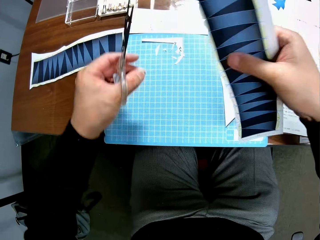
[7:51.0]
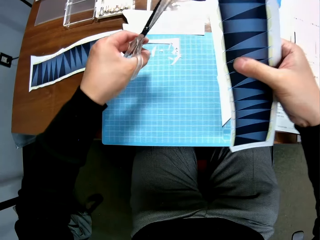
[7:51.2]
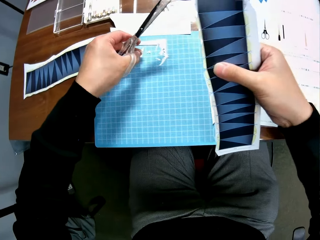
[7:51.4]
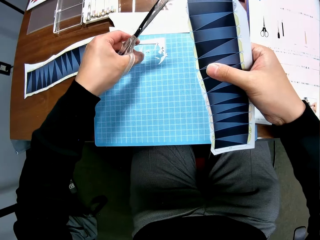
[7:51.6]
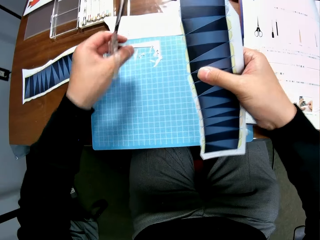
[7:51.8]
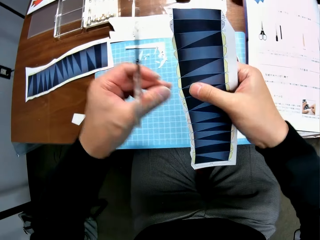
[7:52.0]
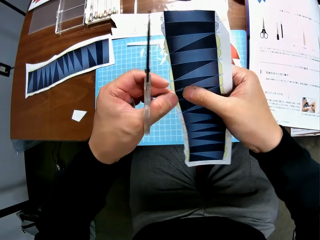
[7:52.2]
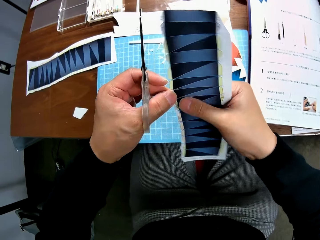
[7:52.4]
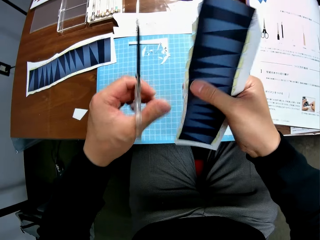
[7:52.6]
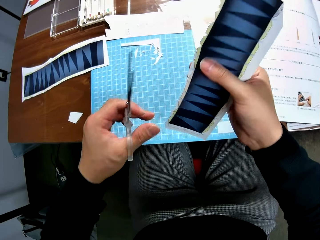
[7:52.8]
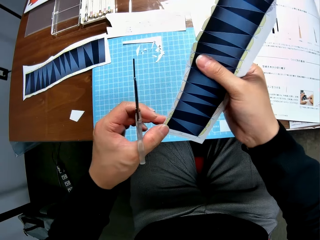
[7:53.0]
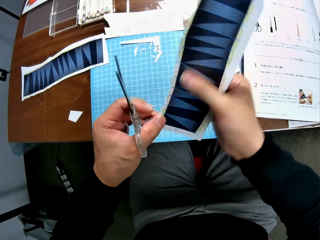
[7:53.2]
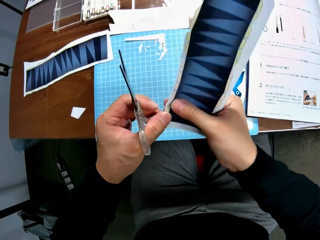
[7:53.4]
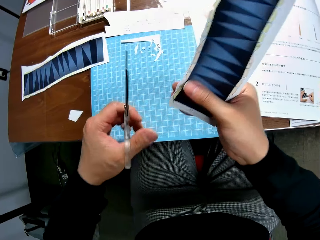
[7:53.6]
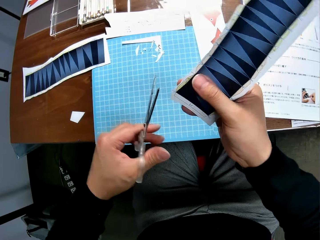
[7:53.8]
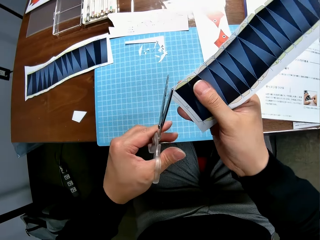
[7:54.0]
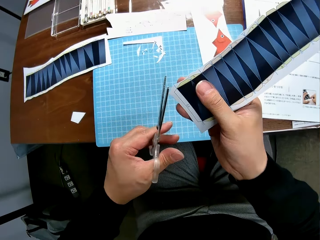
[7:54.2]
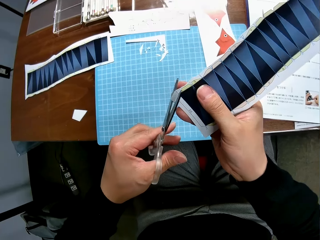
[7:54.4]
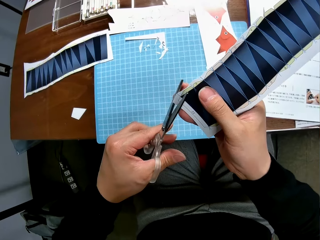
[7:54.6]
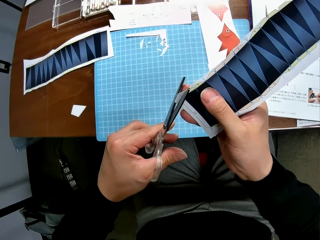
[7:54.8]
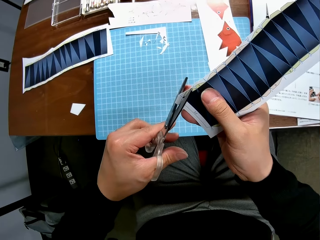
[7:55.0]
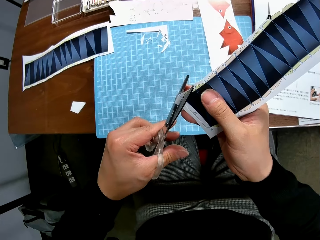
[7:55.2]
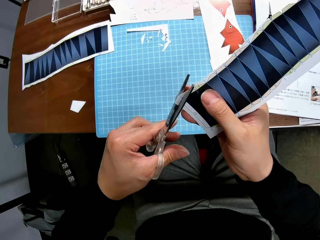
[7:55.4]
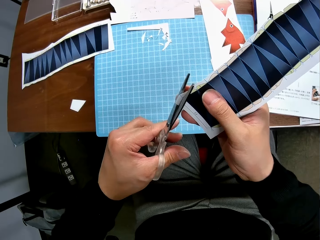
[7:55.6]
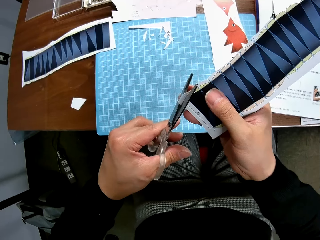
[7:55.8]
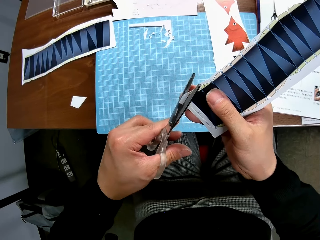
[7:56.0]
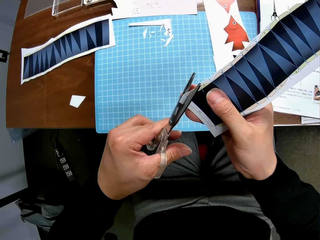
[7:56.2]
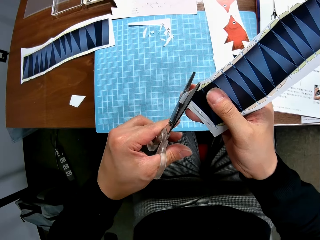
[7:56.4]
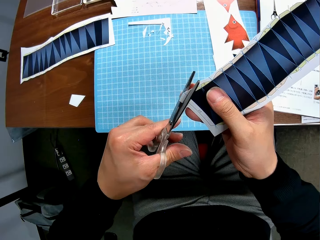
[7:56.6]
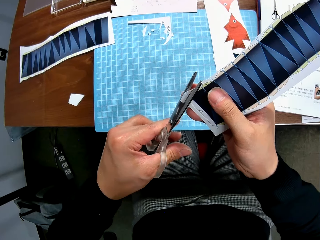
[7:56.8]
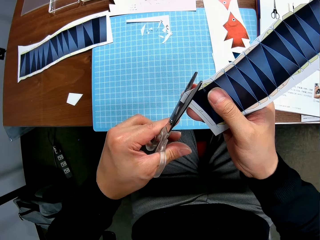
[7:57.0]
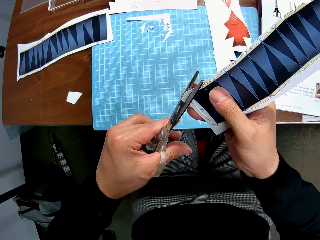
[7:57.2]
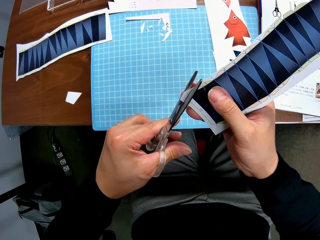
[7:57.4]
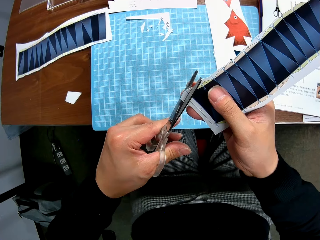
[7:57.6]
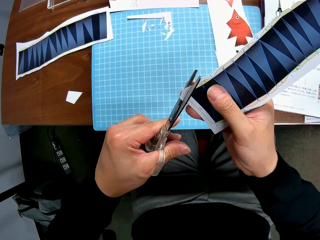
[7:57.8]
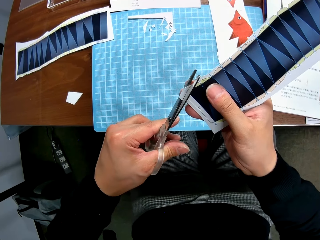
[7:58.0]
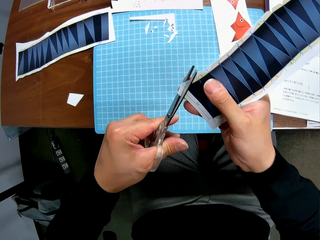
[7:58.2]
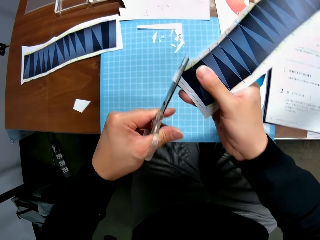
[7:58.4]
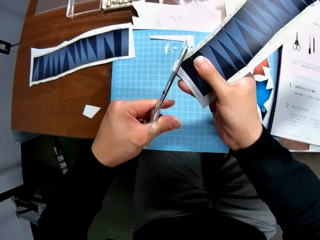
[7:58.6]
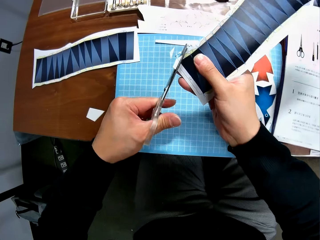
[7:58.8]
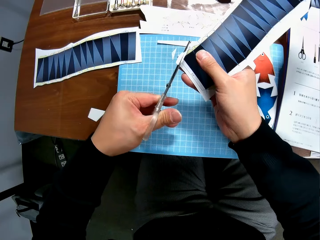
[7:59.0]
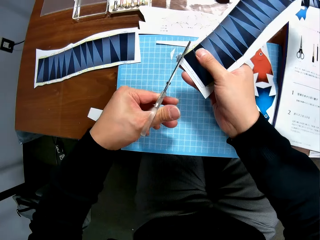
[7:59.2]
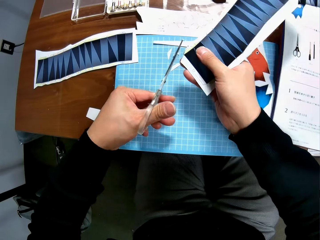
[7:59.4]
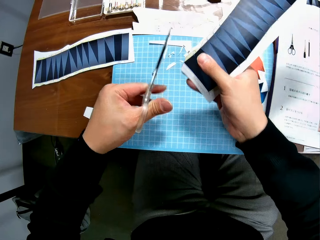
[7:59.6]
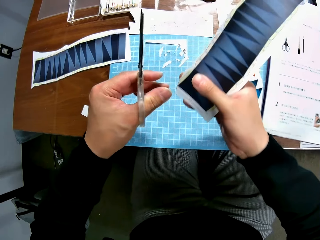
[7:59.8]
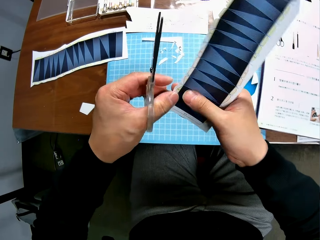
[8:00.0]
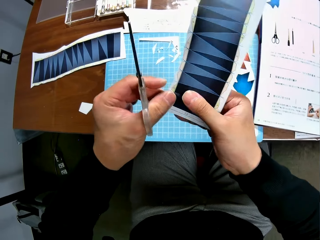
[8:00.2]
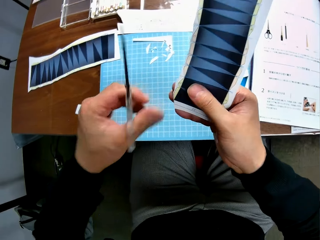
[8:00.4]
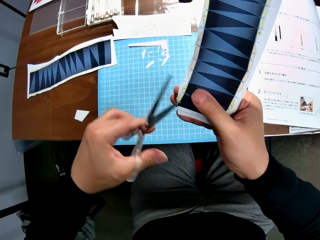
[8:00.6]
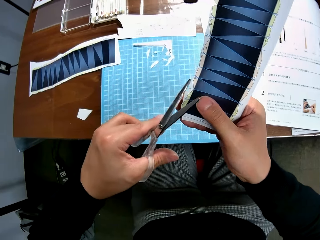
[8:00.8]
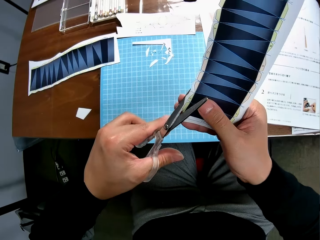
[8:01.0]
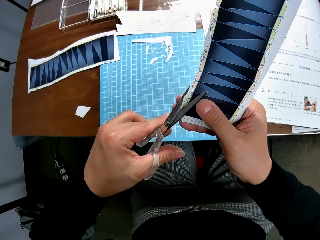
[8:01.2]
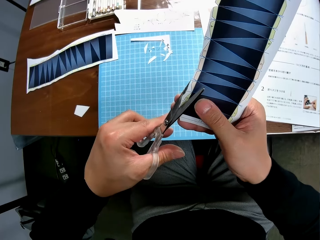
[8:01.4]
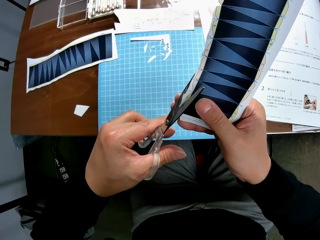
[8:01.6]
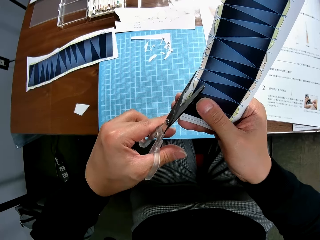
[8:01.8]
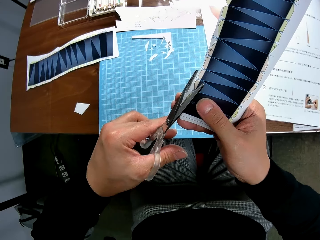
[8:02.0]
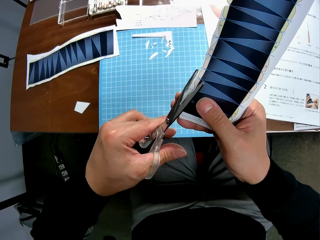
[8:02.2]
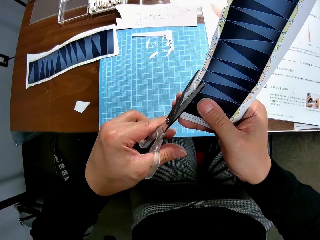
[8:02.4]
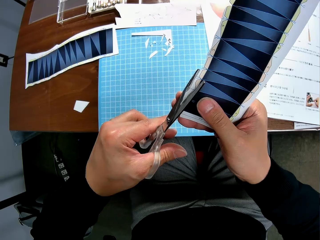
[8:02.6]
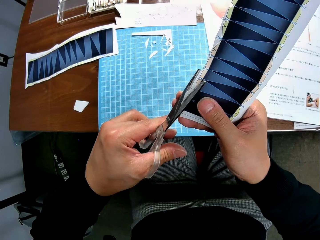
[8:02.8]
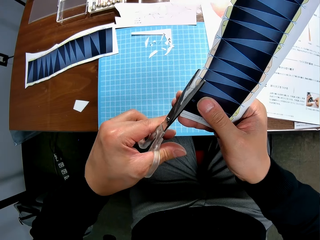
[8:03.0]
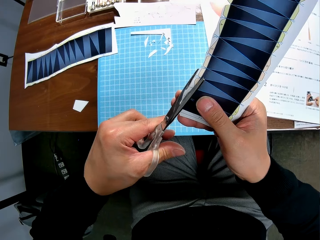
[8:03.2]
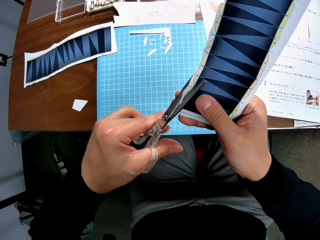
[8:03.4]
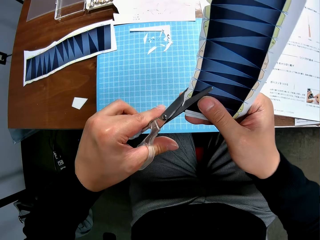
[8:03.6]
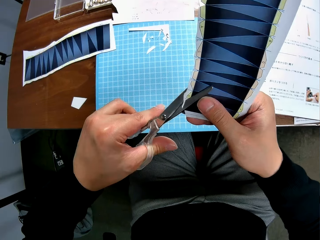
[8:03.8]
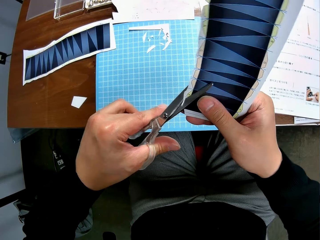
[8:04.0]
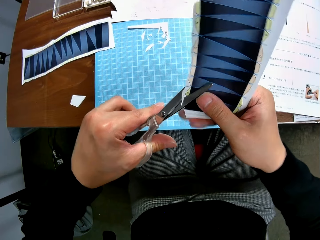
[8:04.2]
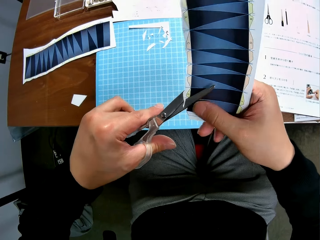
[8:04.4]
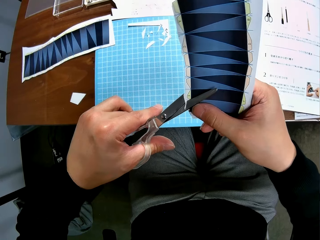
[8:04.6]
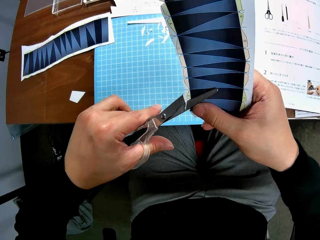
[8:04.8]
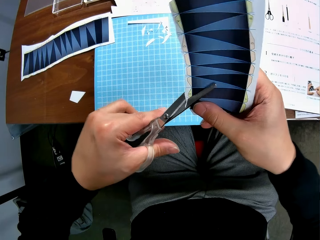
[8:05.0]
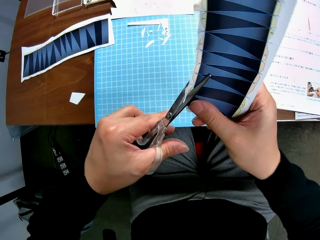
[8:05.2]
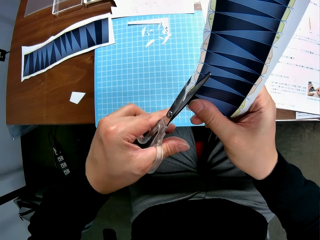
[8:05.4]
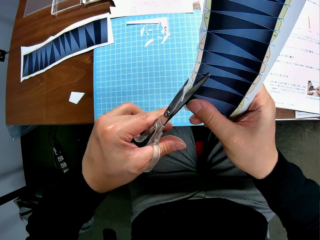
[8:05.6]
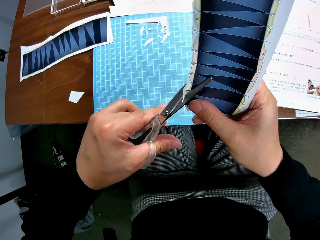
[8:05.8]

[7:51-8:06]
The camera wearer drops the cut piece on the cutting mat. They continue to craft the second paper stock with the scissors. They cut the paper with a pair of scissors. They drop the paper on something. They cut the paper with the pair of scissors.

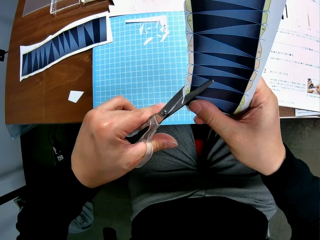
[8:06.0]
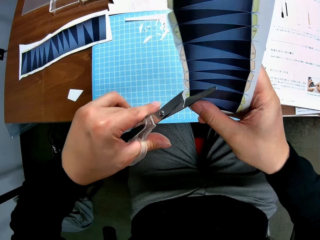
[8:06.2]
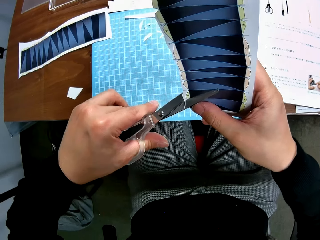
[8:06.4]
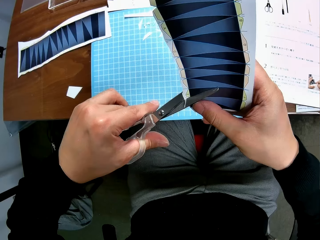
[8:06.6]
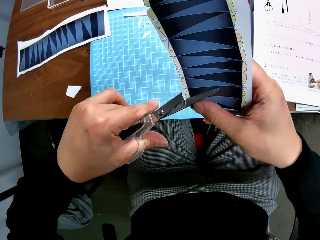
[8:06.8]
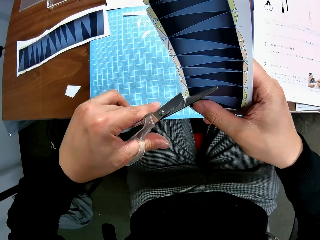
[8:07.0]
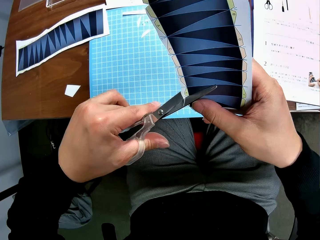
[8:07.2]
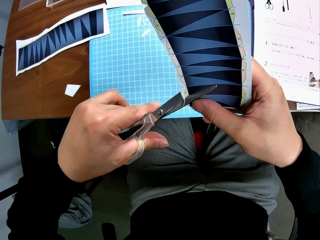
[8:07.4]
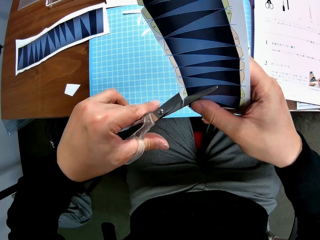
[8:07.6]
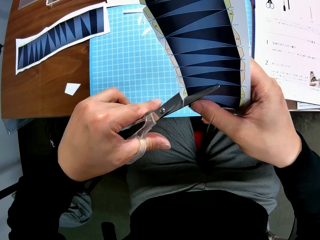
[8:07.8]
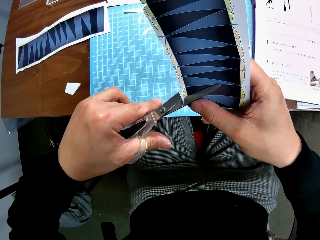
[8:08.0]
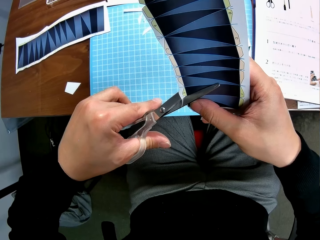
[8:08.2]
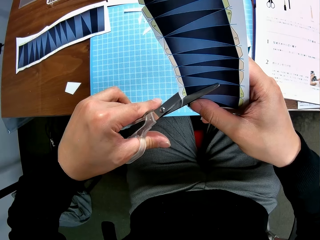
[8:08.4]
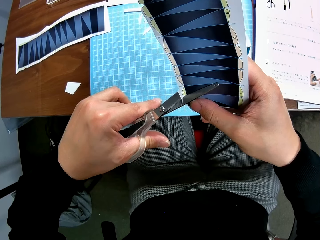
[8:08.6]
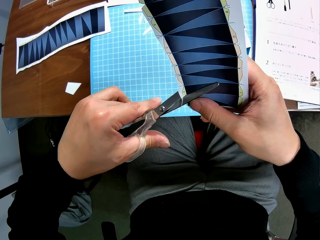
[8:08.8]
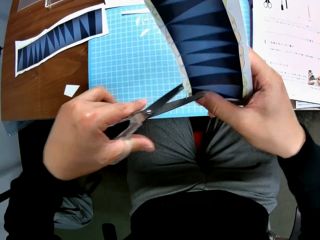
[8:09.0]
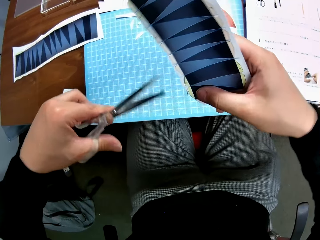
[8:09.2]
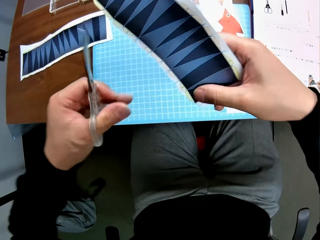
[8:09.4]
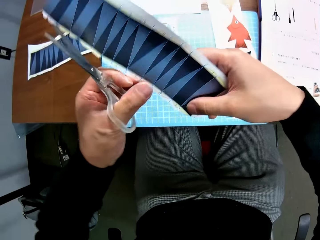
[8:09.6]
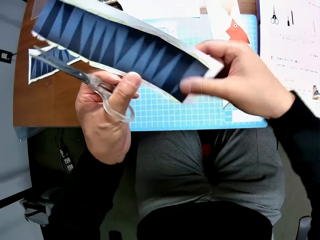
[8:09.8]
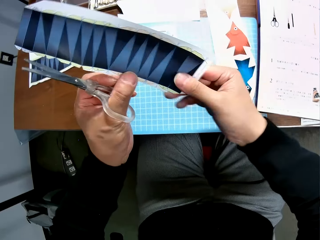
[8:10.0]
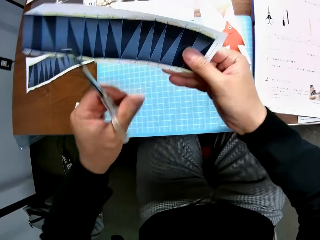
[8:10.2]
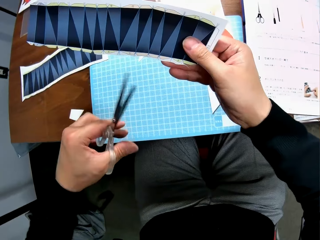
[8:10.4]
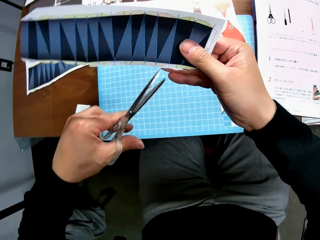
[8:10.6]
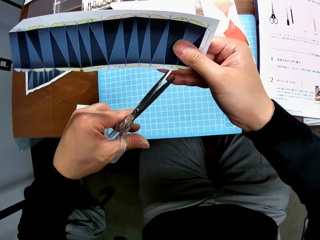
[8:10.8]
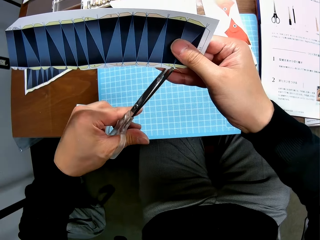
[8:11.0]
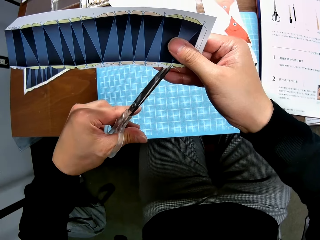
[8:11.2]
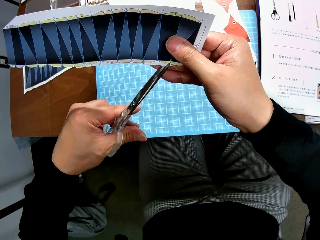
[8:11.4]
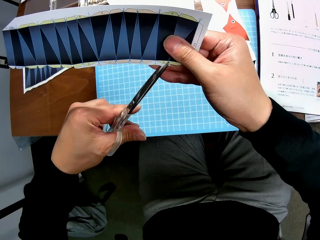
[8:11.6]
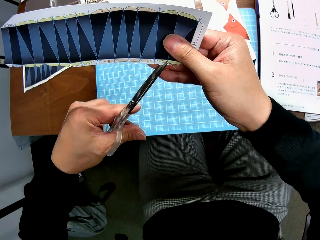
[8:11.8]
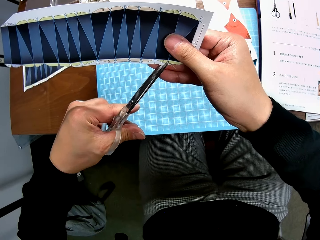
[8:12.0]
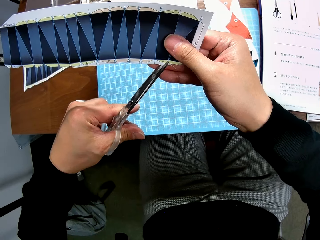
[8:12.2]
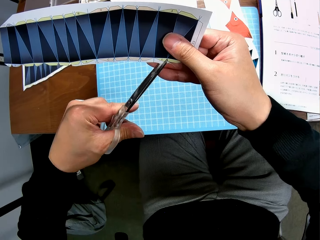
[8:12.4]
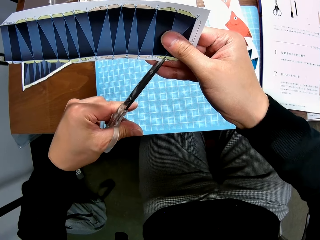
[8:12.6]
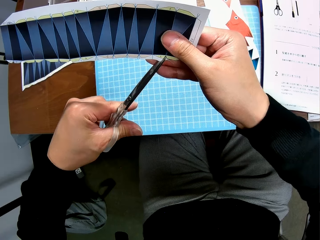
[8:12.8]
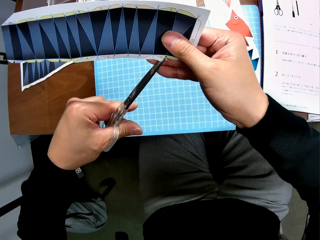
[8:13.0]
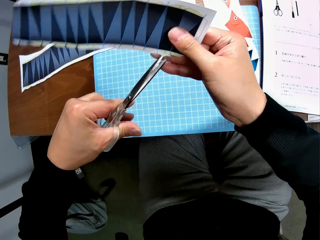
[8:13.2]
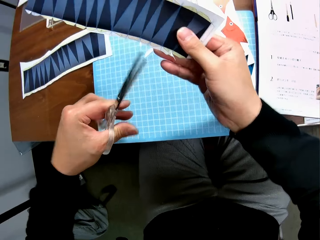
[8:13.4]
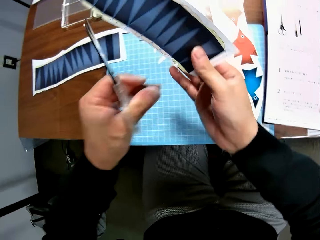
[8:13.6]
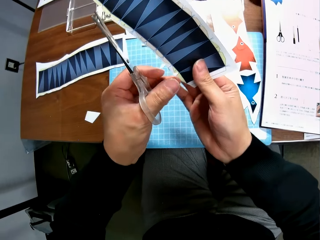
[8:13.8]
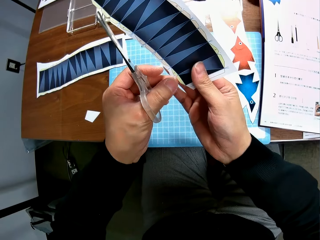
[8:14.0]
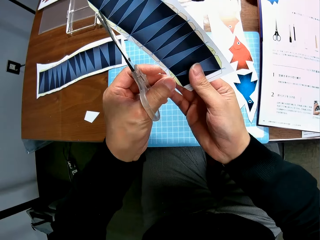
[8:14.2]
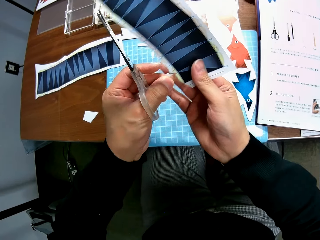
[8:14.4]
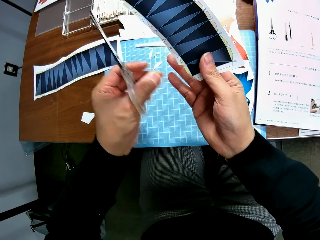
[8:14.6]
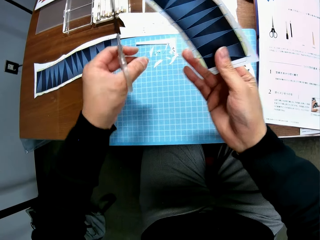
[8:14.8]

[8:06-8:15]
The camera wearer turns the paper. They cut the paper with a pair of scissors. They remove another cut piece from the second paper stock.
